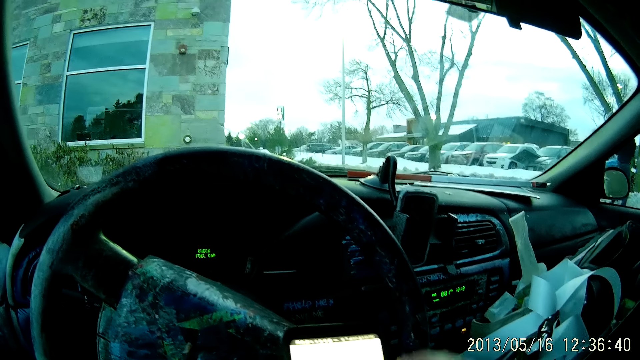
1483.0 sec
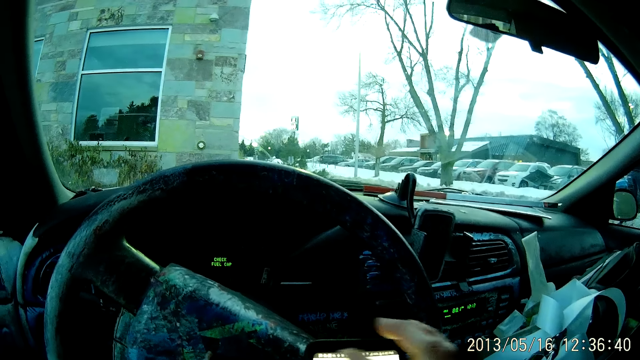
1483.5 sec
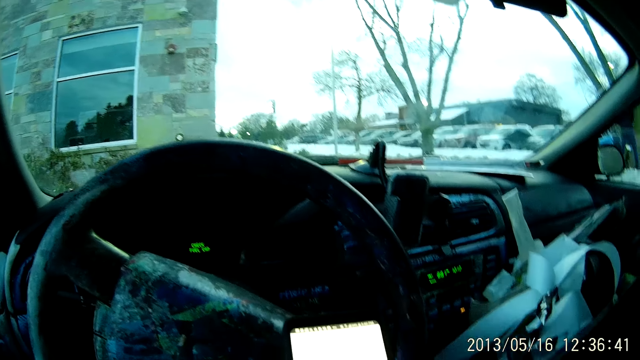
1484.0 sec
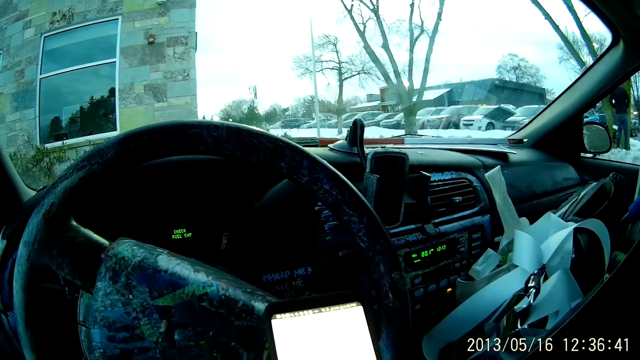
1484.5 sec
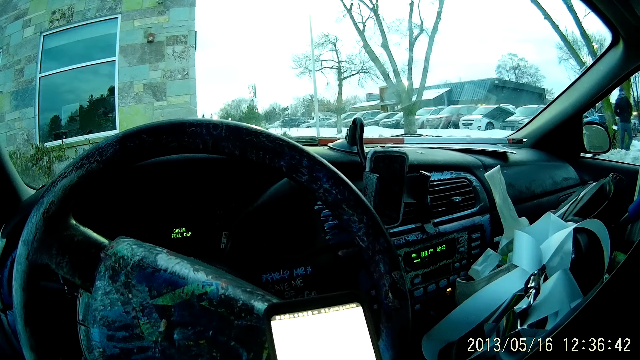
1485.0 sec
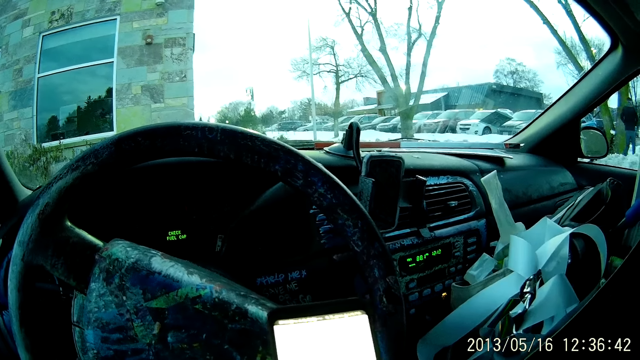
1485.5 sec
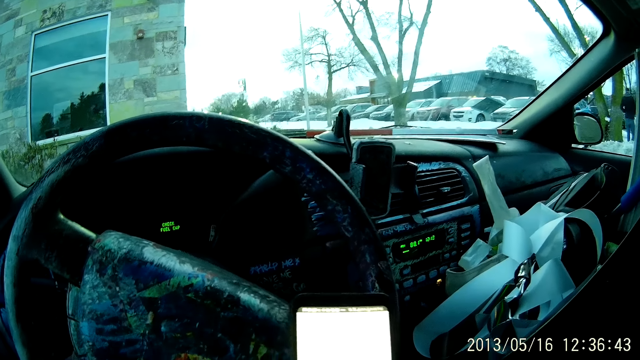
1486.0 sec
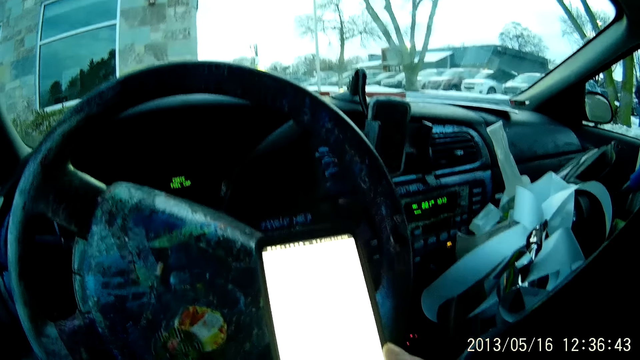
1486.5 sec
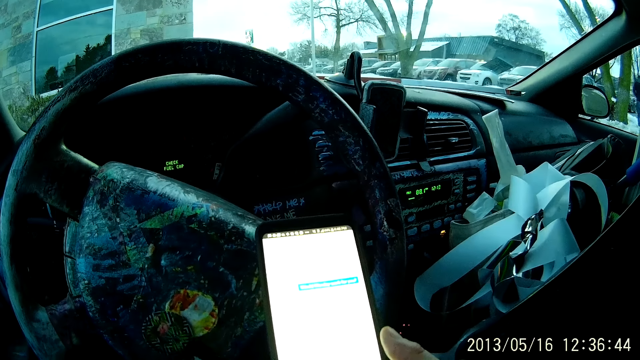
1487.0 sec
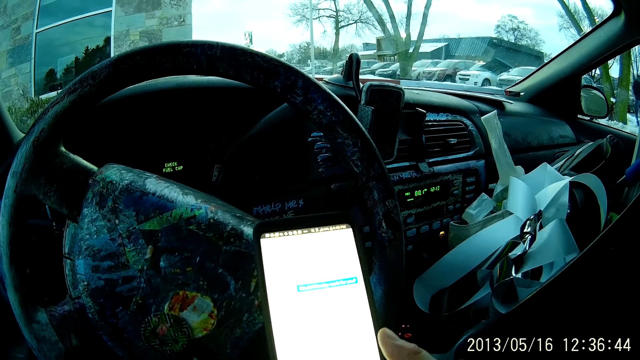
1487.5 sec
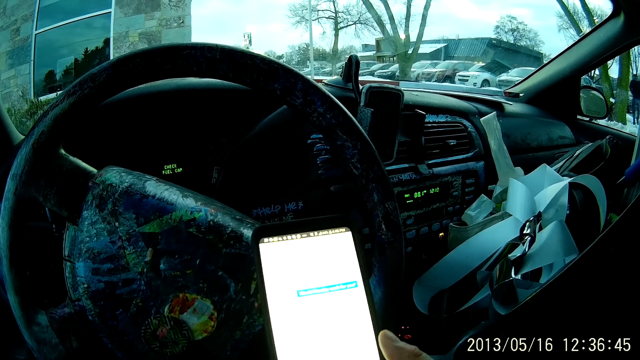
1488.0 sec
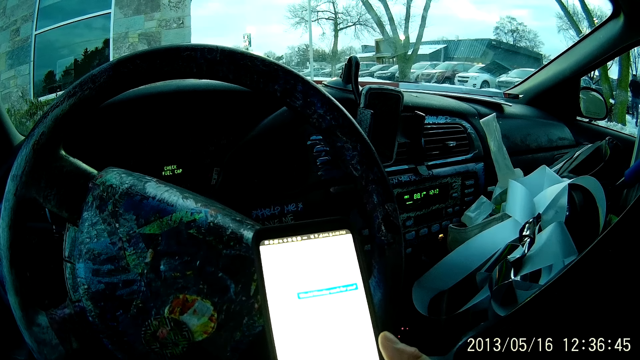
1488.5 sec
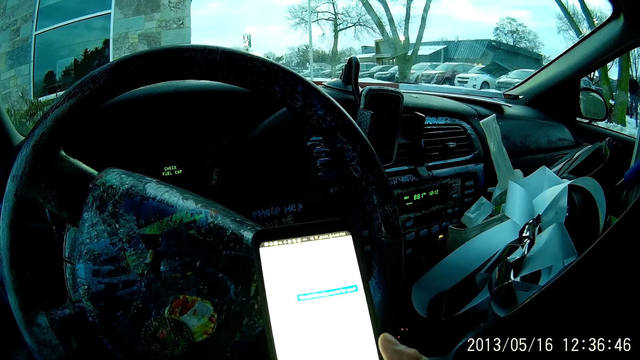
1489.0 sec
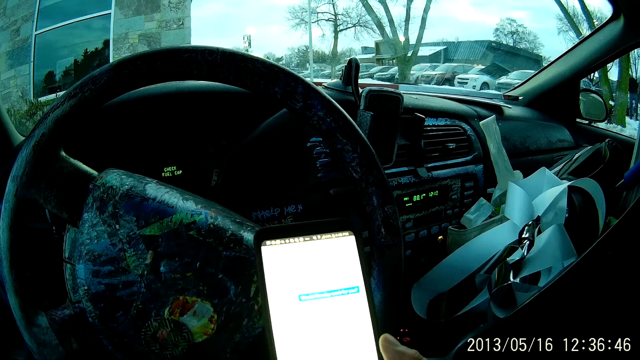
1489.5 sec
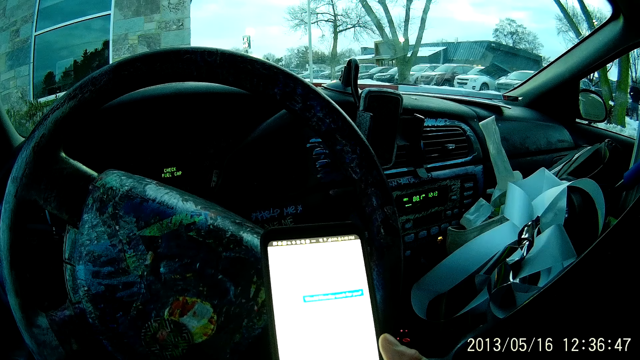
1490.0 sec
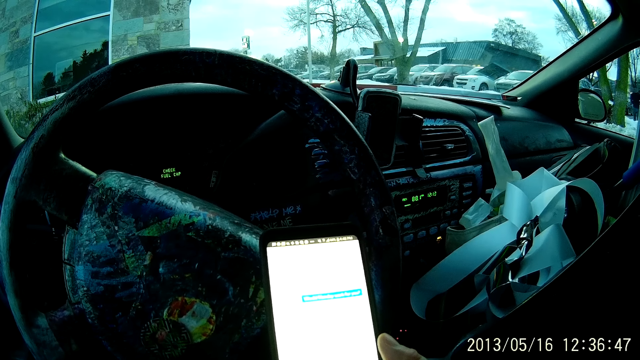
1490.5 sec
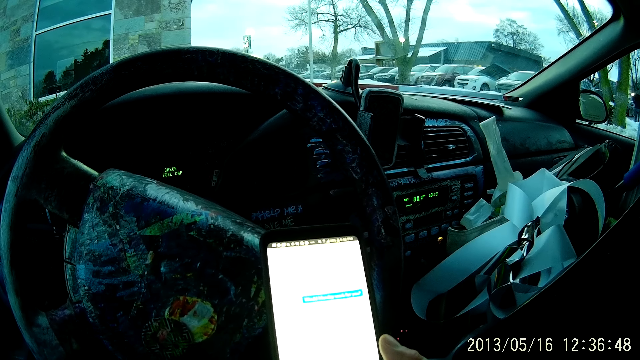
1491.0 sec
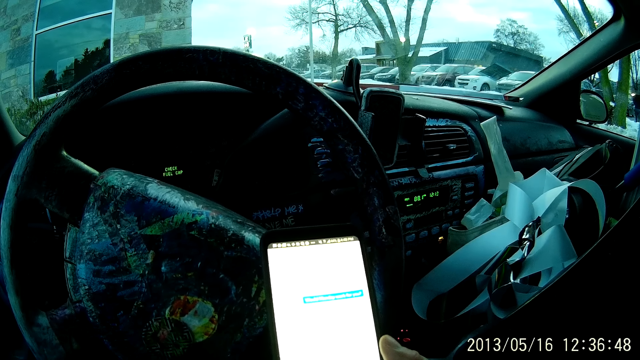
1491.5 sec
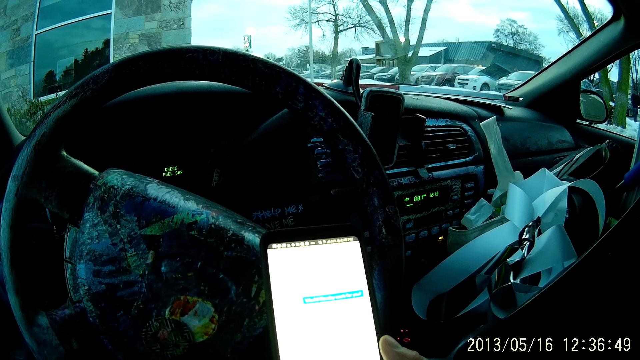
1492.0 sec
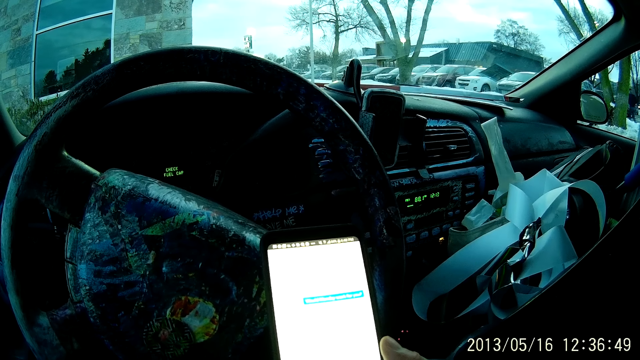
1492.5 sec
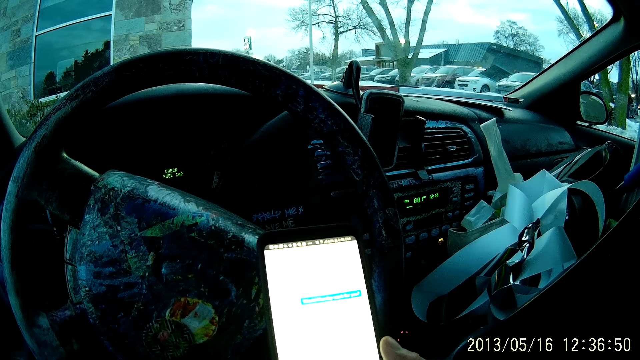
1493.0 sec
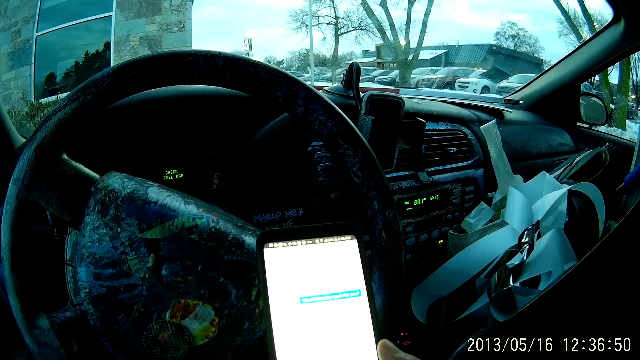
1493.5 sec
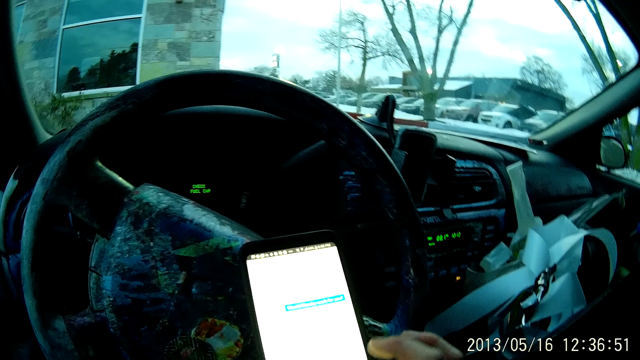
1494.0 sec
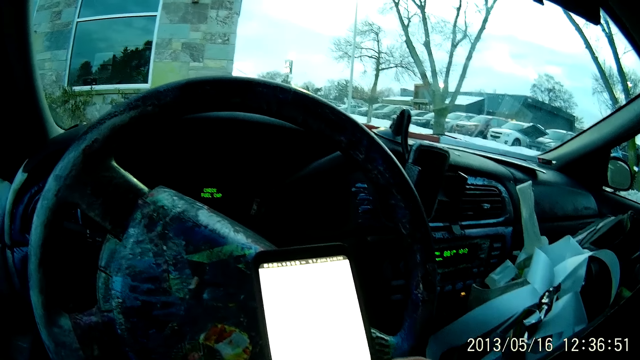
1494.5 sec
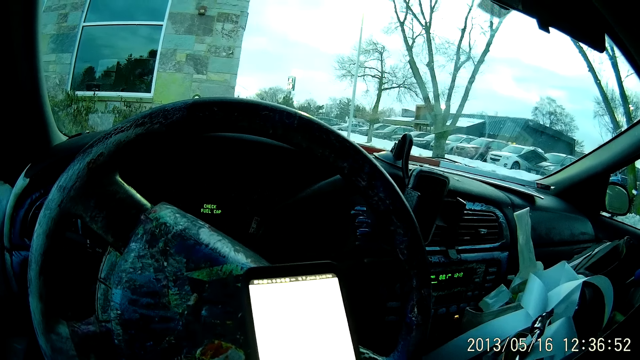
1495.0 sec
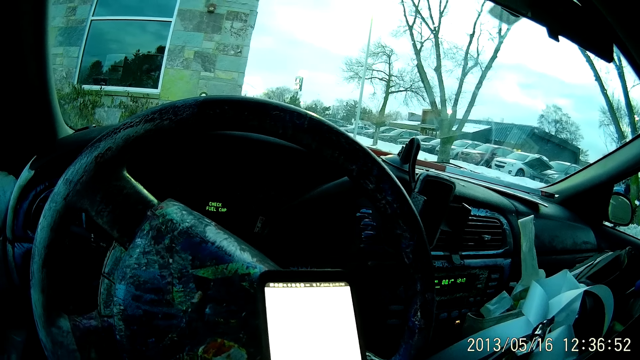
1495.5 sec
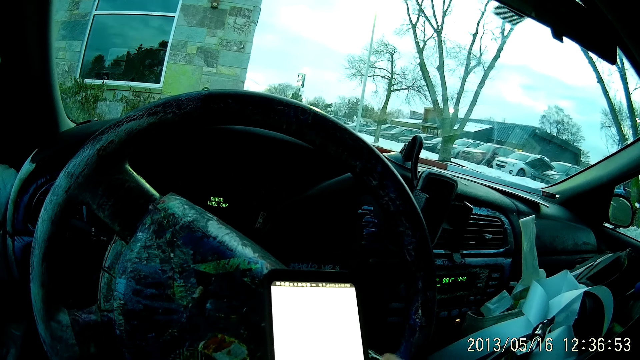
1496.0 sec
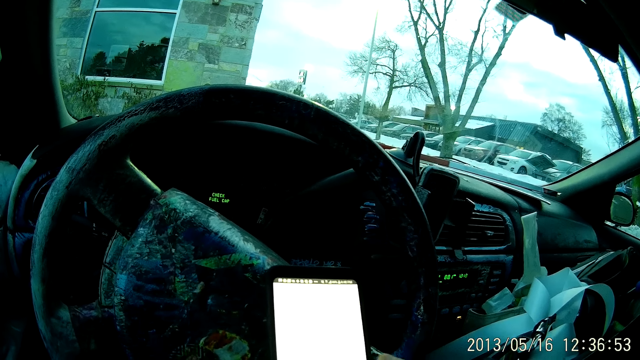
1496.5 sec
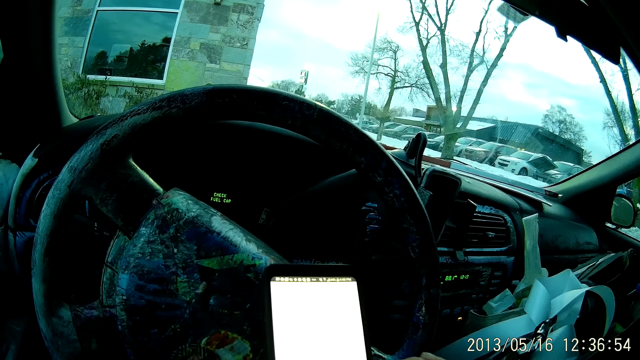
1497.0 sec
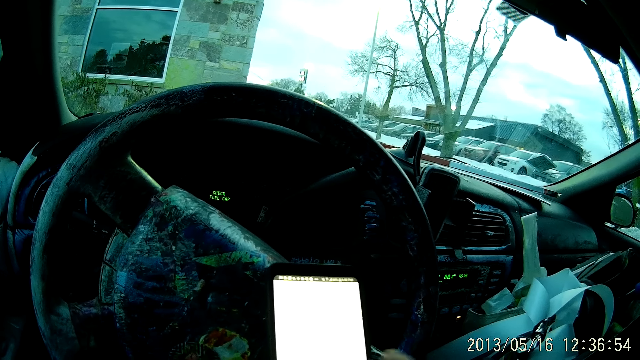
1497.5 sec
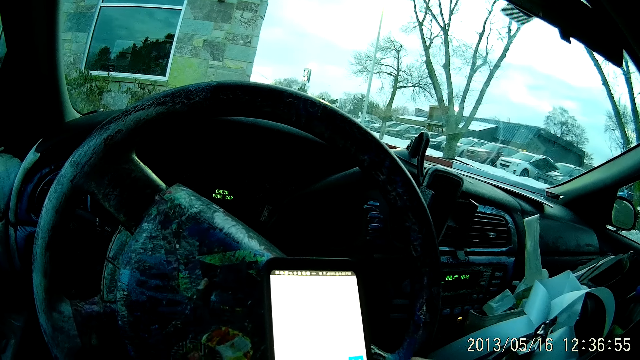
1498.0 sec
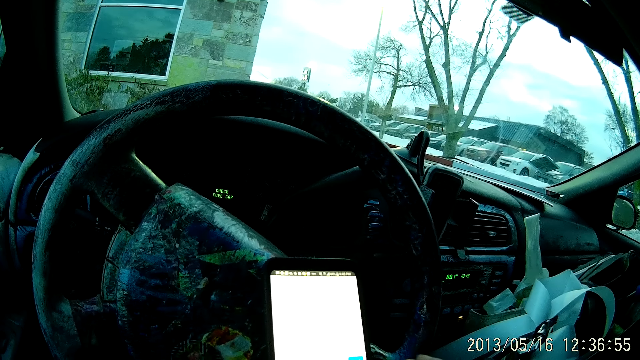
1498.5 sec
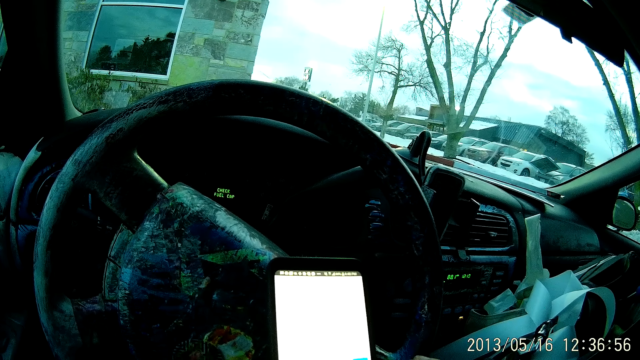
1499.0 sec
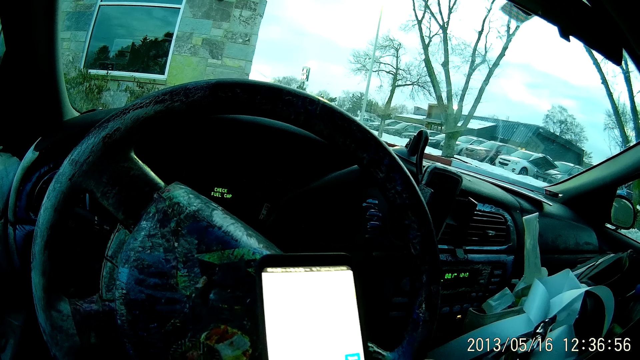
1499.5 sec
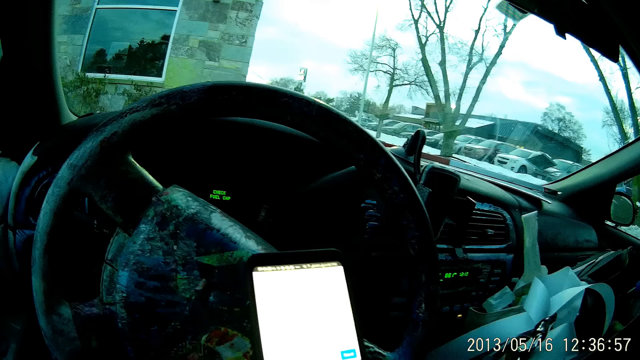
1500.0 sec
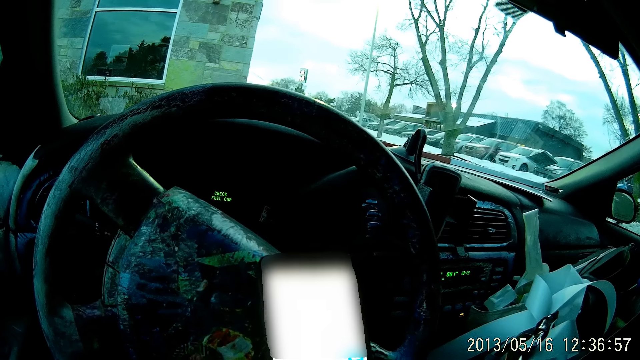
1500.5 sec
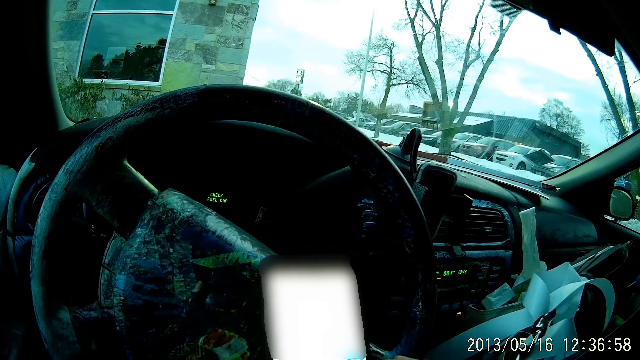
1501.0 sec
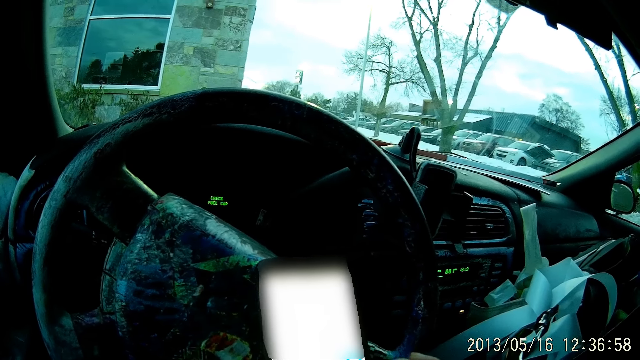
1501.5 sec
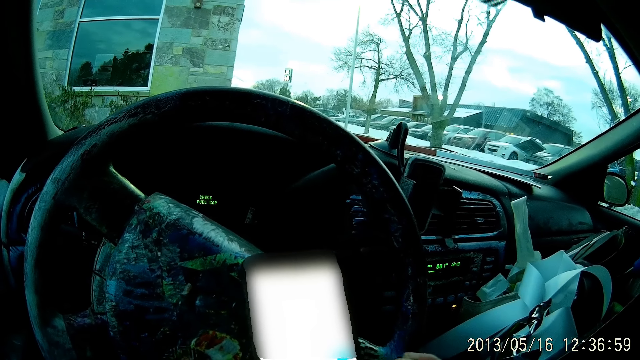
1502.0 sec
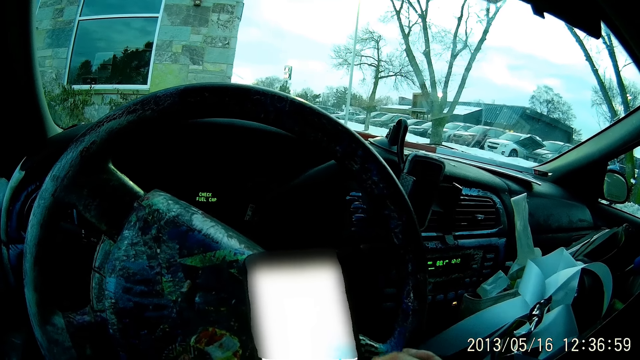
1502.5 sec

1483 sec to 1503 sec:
The camera wearer taps the phone. They look at the phone. They use the phone. They tap the phone.
